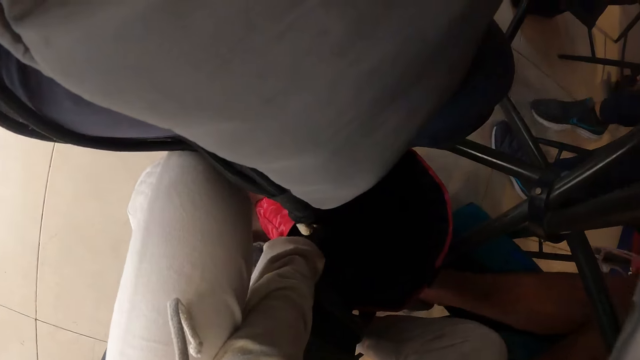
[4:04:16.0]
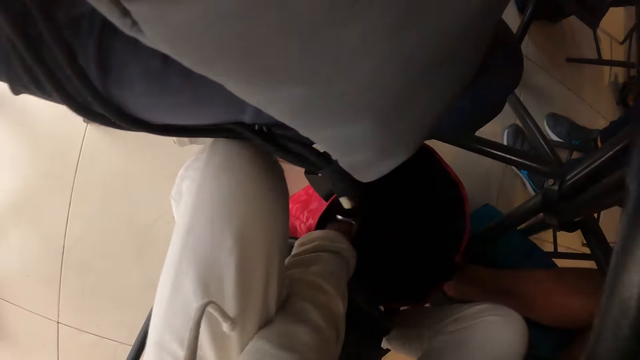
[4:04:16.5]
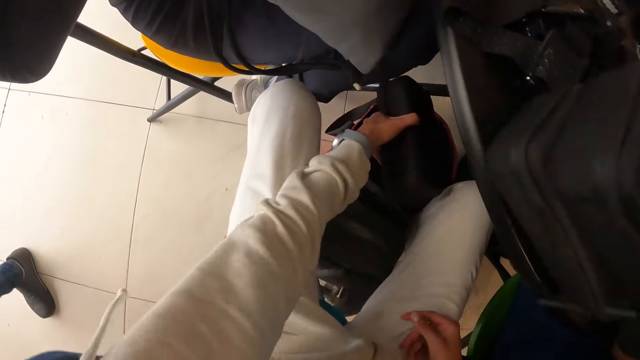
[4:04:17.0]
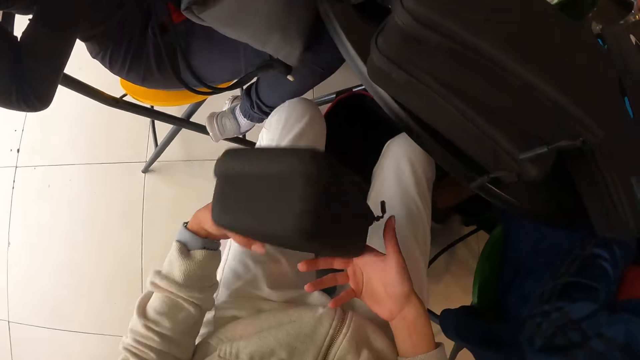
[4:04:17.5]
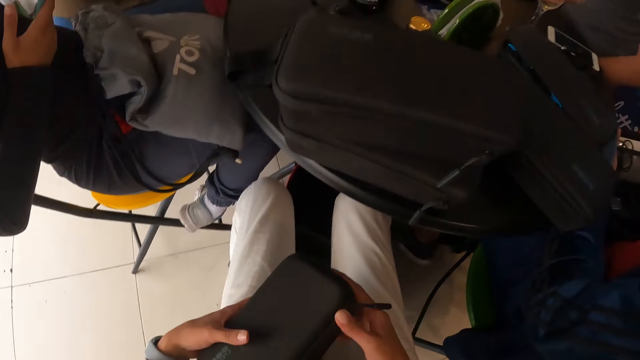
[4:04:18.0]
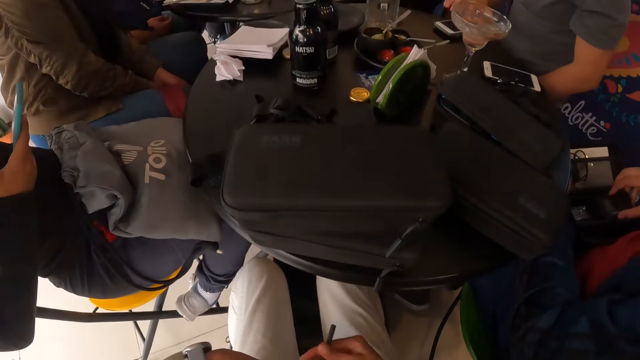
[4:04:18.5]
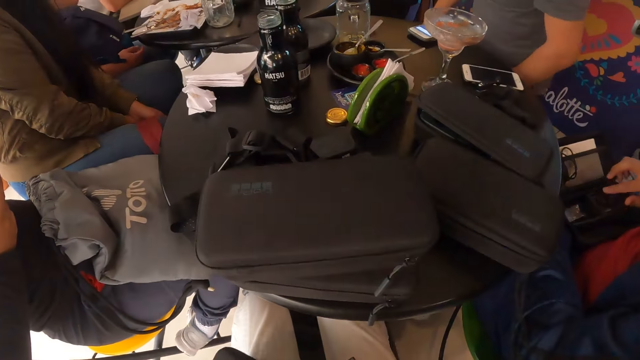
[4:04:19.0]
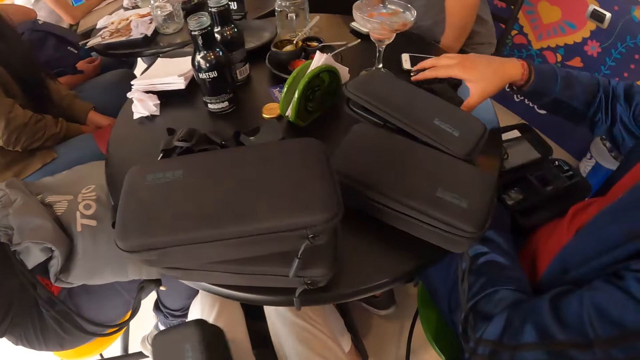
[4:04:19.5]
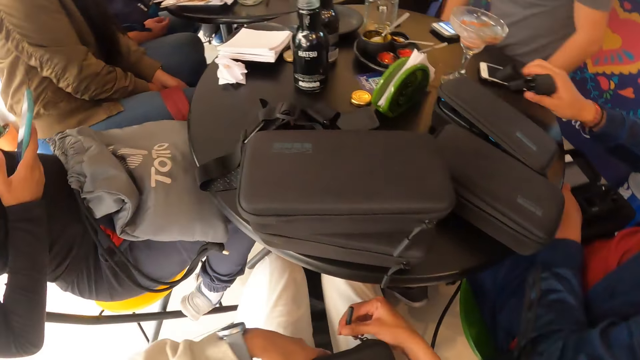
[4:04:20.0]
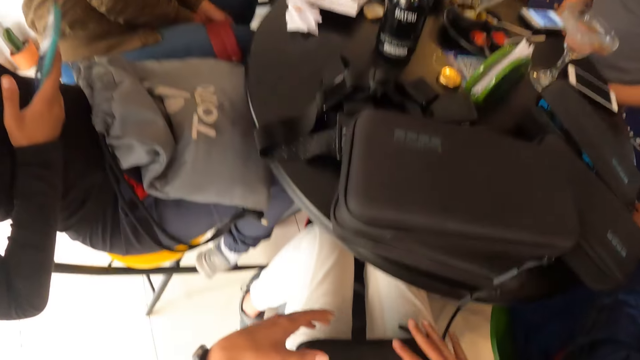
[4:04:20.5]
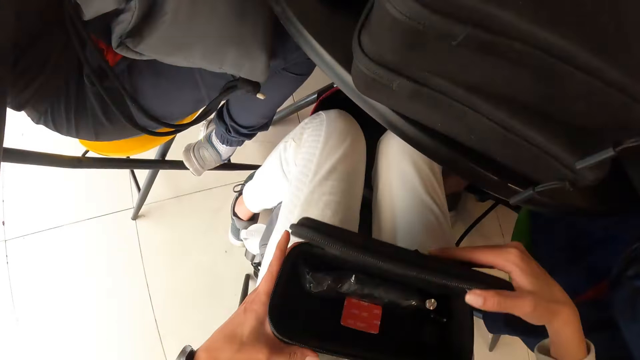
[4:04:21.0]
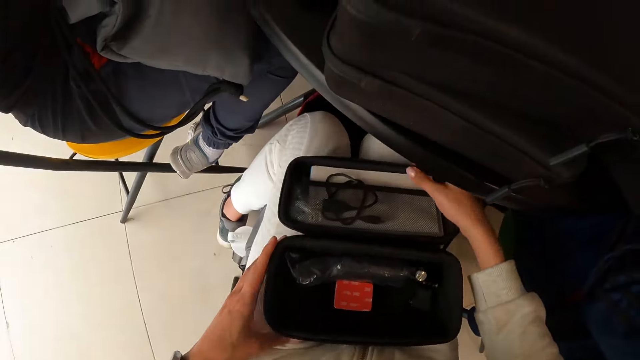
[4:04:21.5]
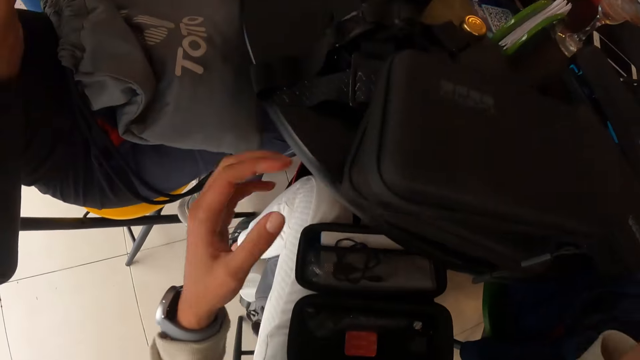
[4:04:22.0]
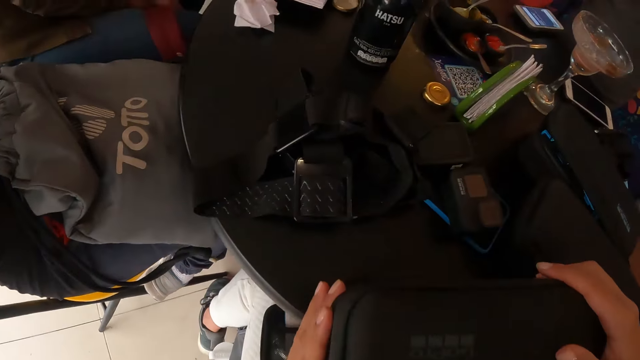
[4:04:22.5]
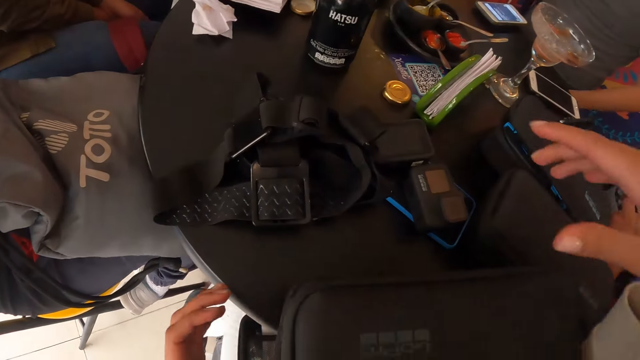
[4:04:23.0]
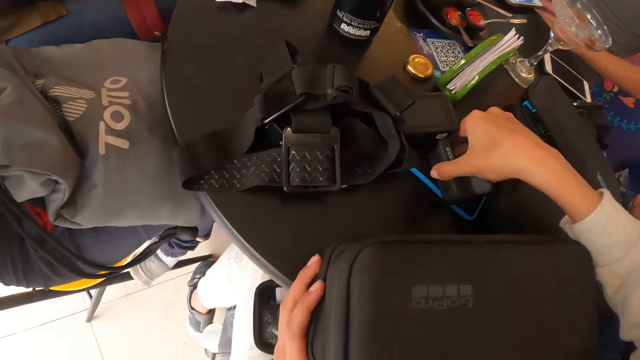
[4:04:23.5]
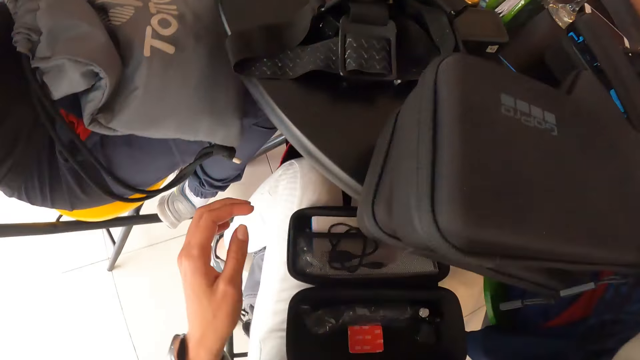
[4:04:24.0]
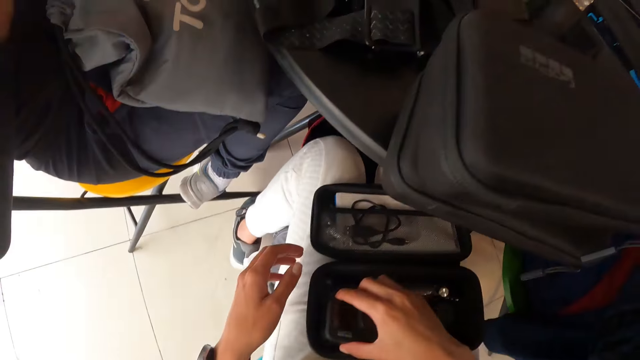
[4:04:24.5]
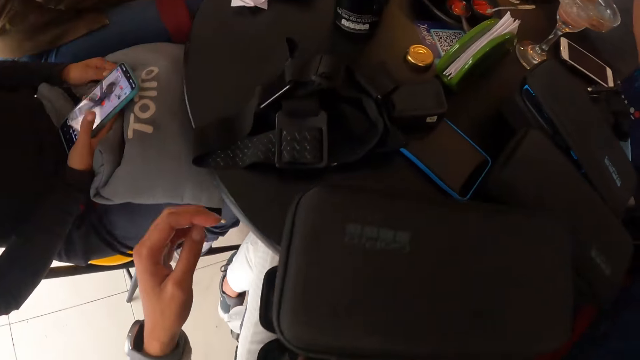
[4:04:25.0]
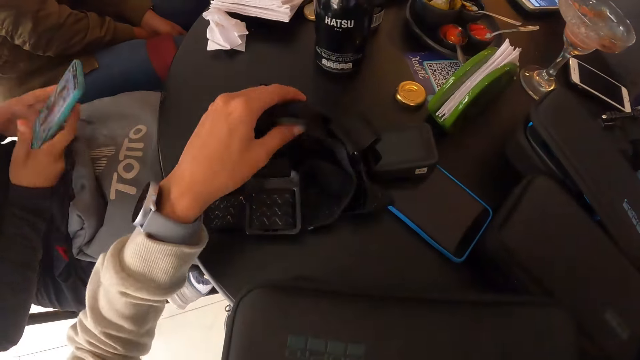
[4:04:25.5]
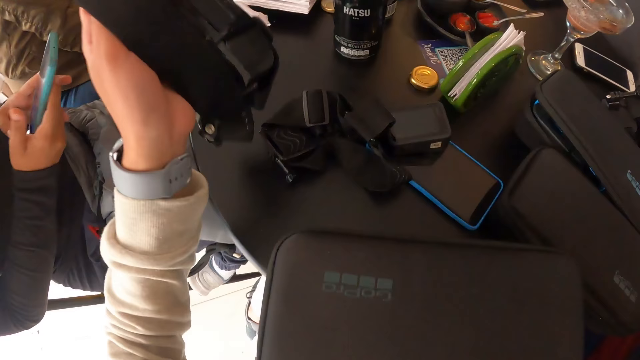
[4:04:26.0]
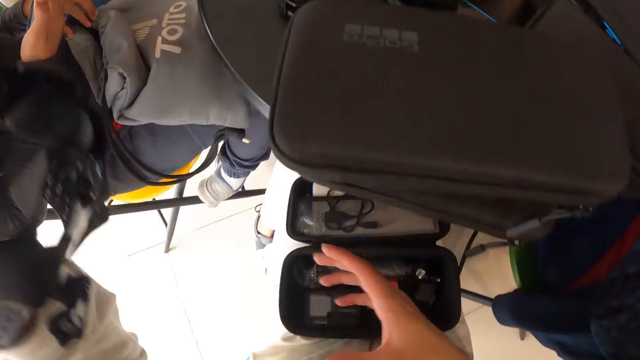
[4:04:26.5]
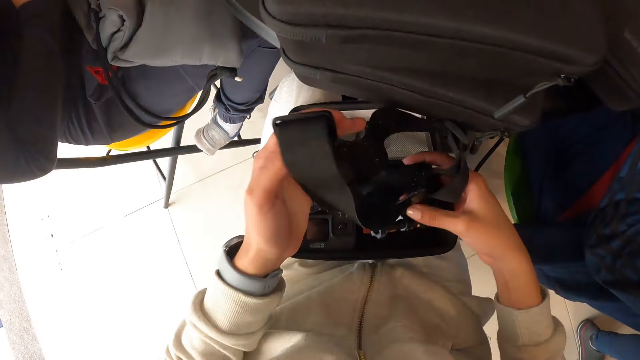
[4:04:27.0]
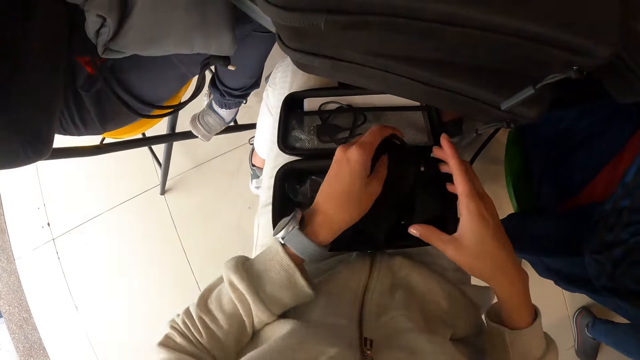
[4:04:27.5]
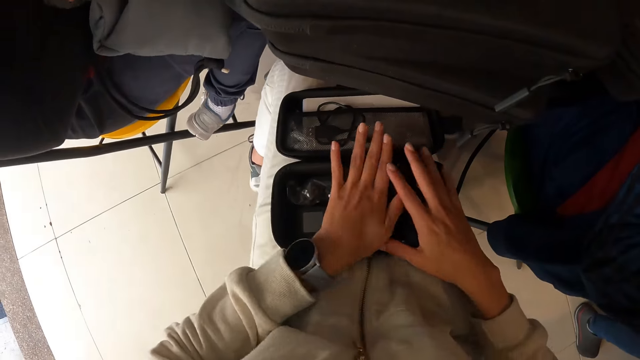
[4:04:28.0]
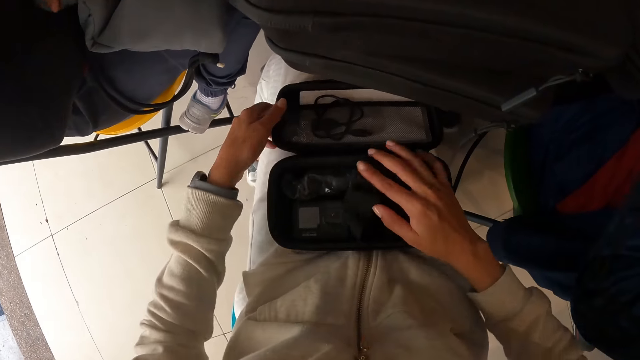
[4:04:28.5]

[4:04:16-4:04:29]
The camera wearer takes a box from the bag on the floor with her left hand. She holds the box in her left hand with both hands. She places the box in both hands on her legs. The woman adjusts a camera in the box on her legs with her left hand. The camera wearer adjusts the box on her legs with both hands. The man operates the phone on the table with his right hand. The woman takes a camera from the table with her right hand. The camera wearer opens the box on her legs with her right hand. She moves the boxes on the table with both hands. She holds the box on the table with her left hand. The man places his left hand on the table. The camera wearer takes a camera from the table with her right hand. She puts the camera in her right hand in the box on her legs. Another man places the phone in his right hand on the bag on his legs. The other man takes the phone in his right hand from the bag on his legs and holds the phone in his left hand with both hands. The camera wearer takes a belt. She takes a camera from the table with her left hand. She holds the camera in her left hand with both hands. The other man adjusts the bag on his legs with his left hand. The camera wearer puts the camera in both hands in the box on her legs. She puts the belt in the bag.

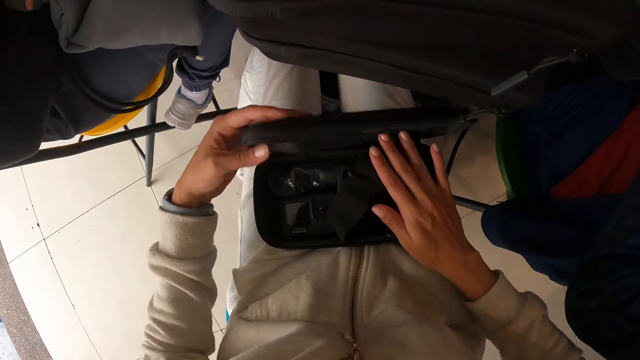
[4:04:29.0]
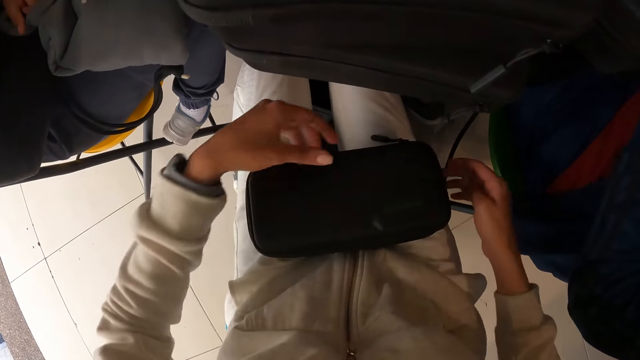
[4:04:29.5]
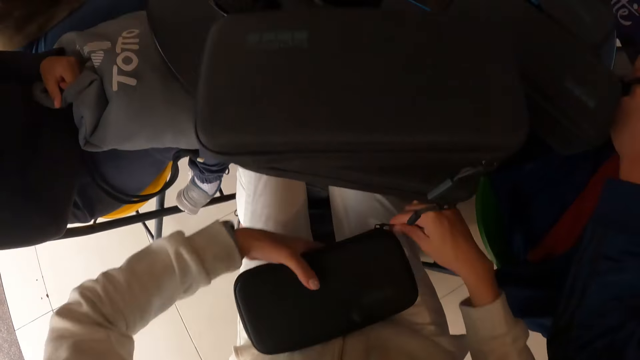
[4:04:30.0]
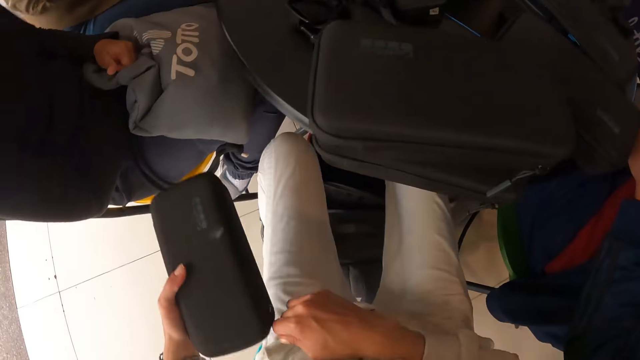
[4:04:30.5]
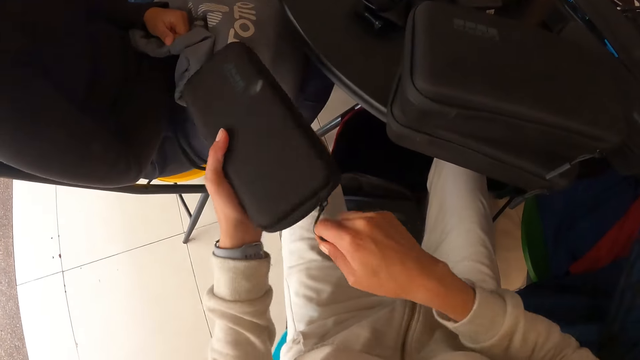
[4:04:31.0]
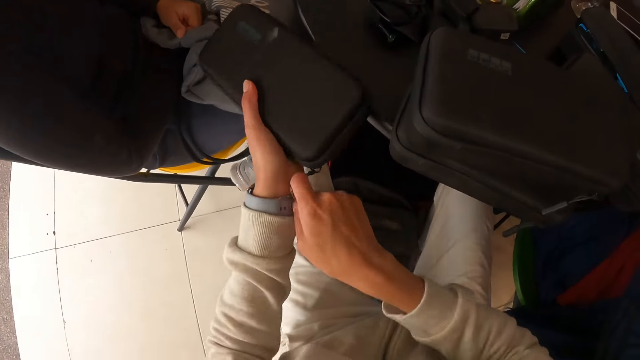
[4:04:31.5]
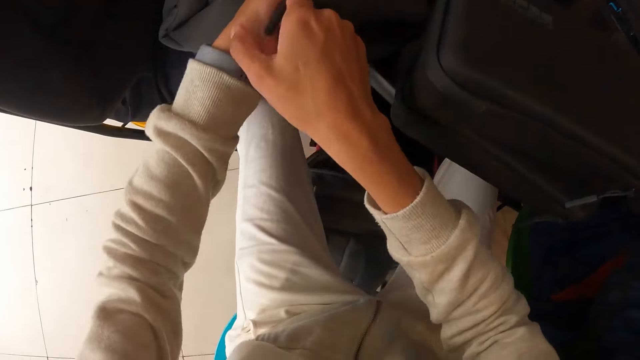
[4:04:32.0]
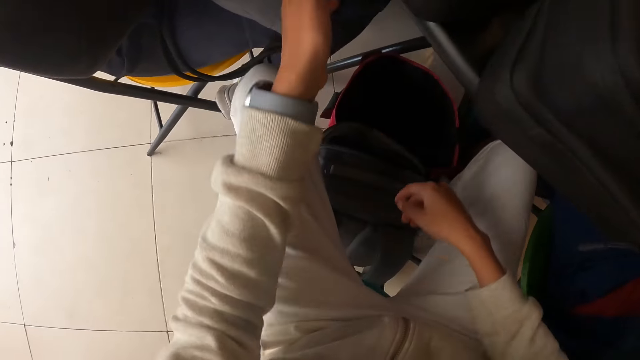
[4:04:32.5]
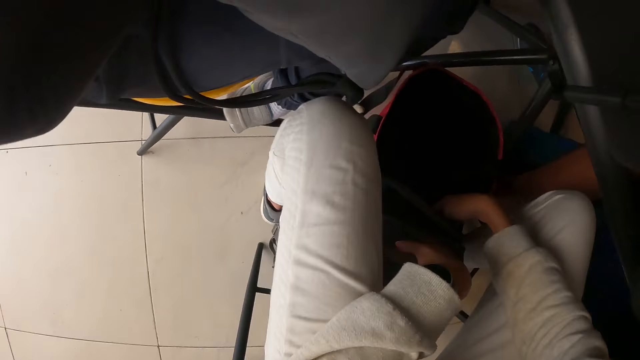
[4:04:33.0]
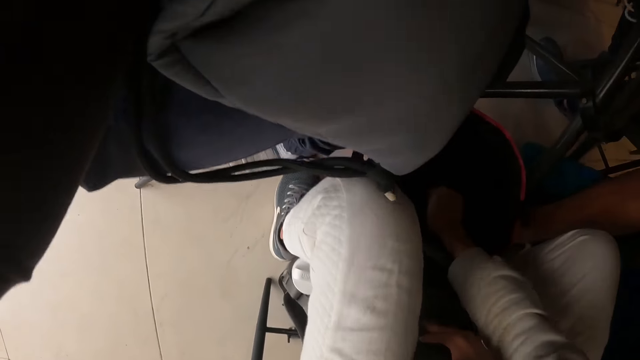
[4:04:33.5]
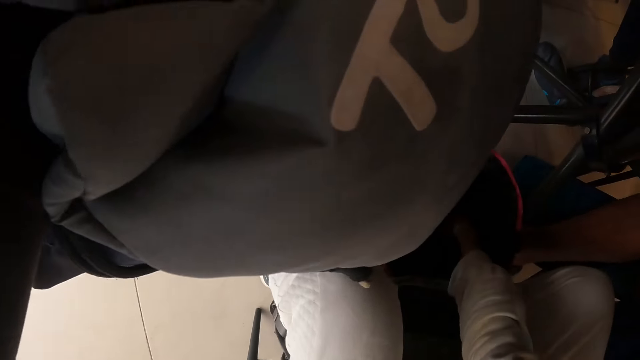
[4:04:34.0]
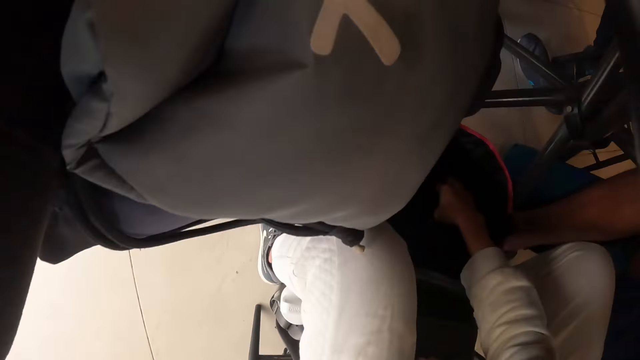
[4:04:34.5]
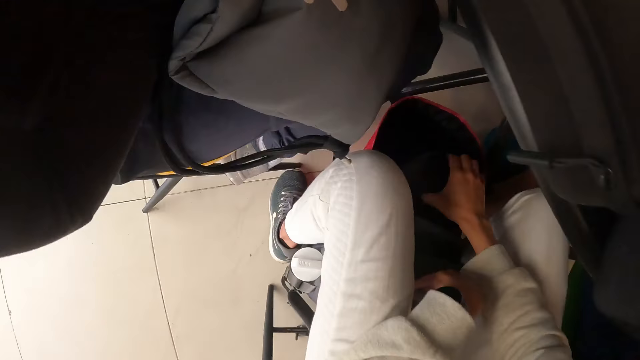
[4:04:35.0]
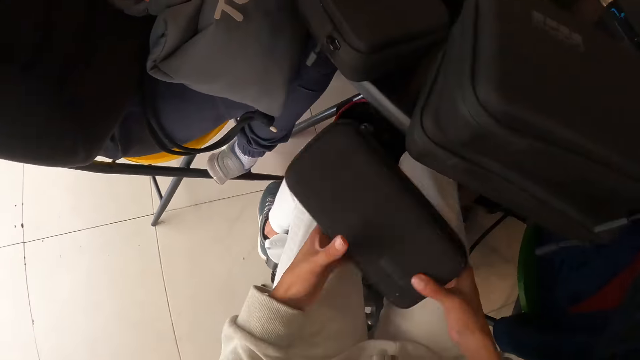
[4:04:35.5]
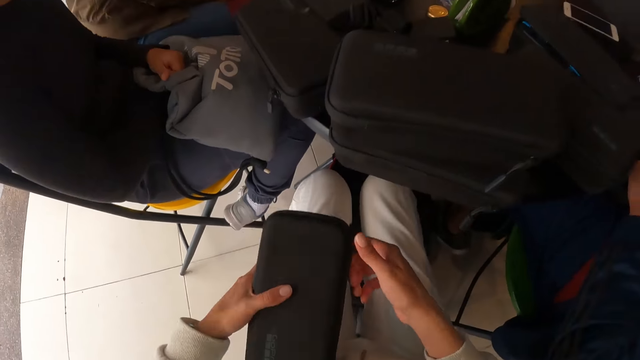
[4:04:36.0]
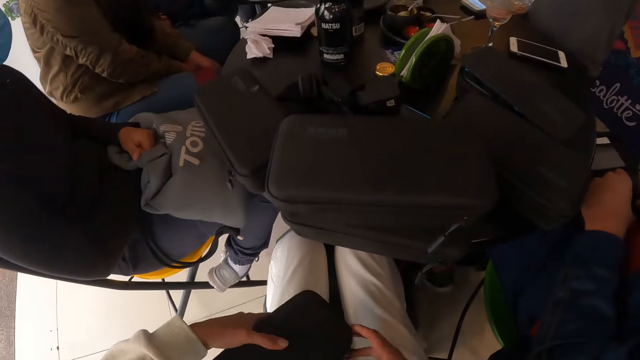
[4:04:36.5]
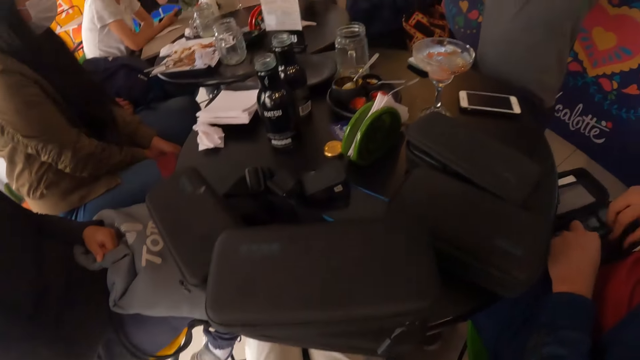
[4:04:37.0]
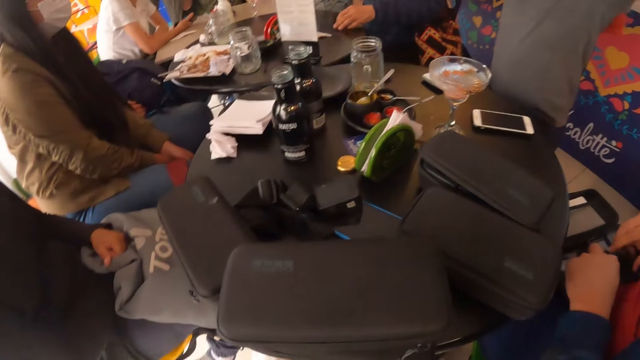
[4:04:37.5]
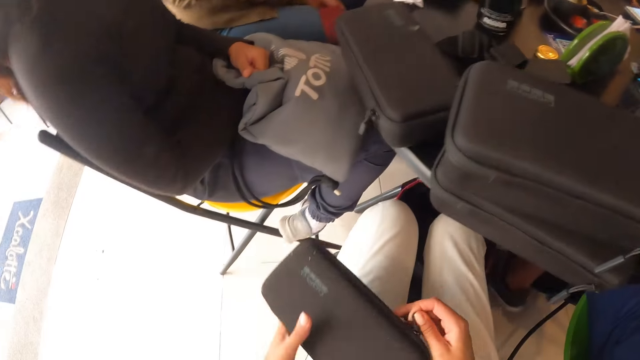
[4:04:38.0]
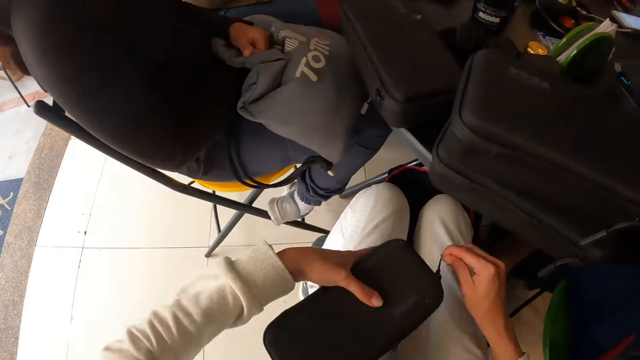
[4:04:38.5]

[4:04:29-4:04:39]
The camera wearer closes the box on her legs with her left hand. She zips the box on her legs with her right hand. She takes the box from her legs with her left hand. She places the box in her left hand on the table. She takes a box from the bag on the table with her right hand. She passes the box in her right hand to her left hand. She holds the zip of the box with her right hand. The woman adjusts a camera in the box on her legs with her left hand and adjusts the camera in the box on her legs with both hands. The camera wearer unzips the box in her left hand with her right hand.
